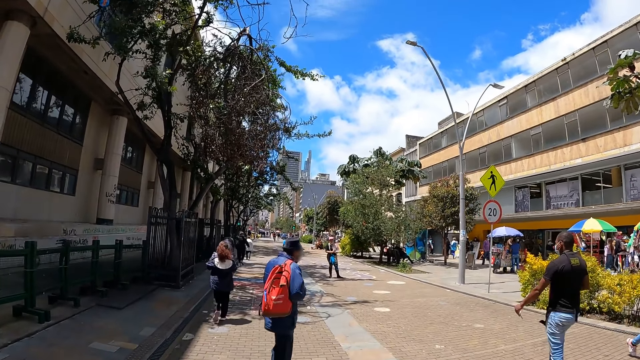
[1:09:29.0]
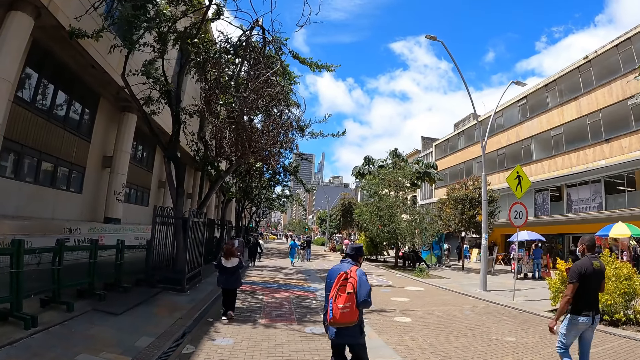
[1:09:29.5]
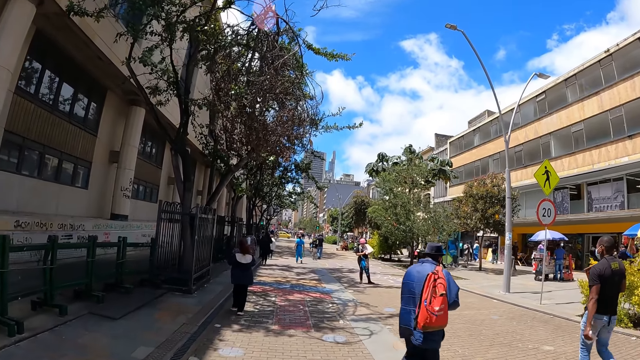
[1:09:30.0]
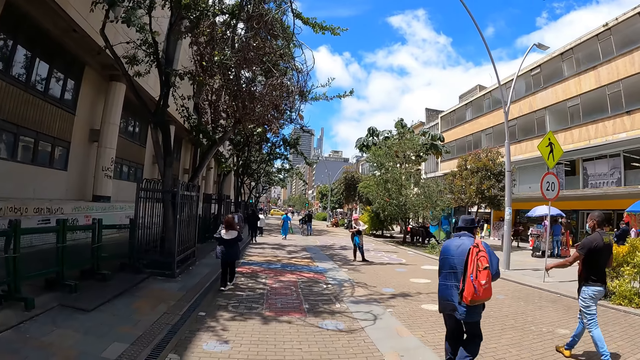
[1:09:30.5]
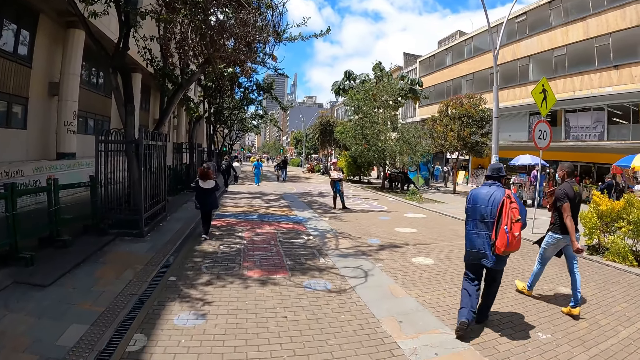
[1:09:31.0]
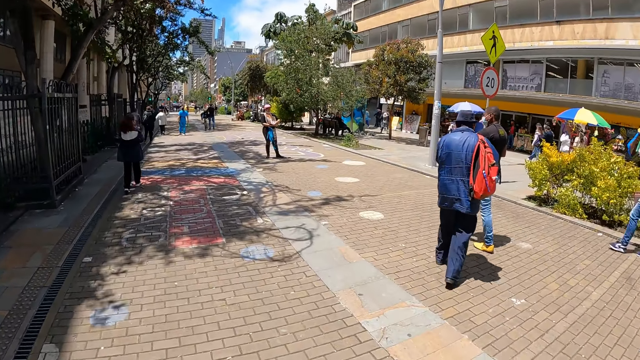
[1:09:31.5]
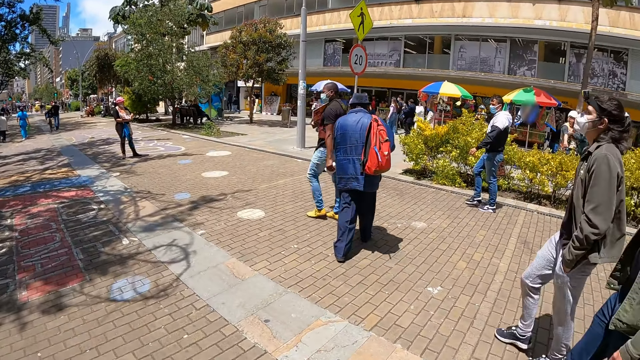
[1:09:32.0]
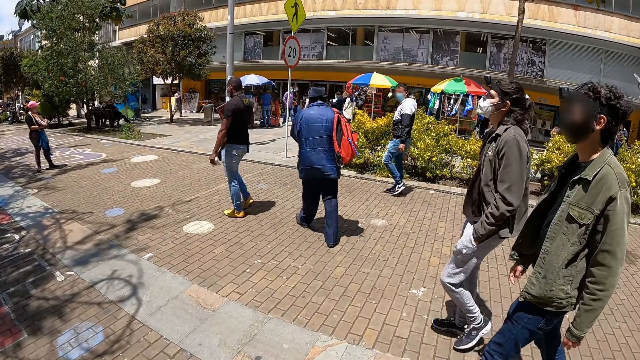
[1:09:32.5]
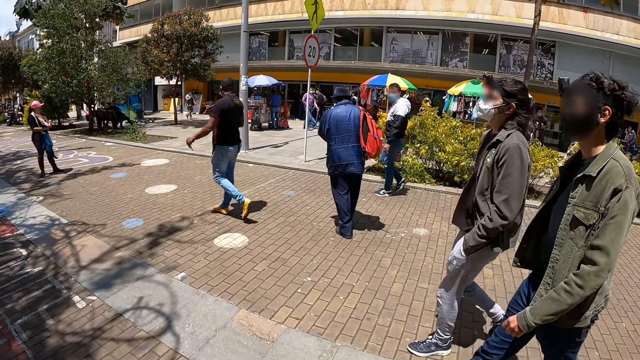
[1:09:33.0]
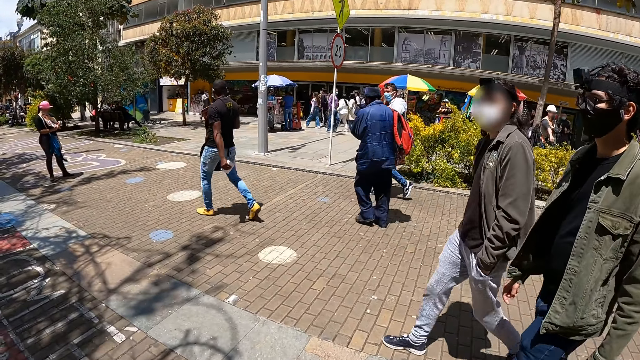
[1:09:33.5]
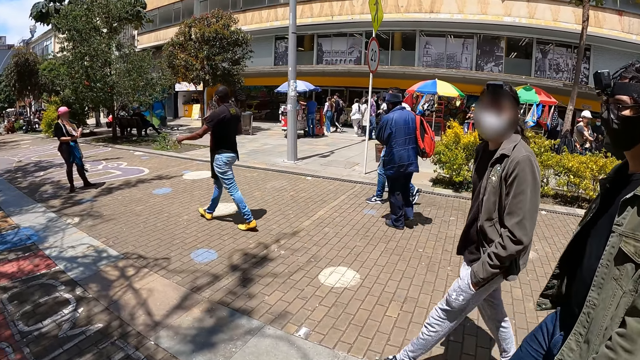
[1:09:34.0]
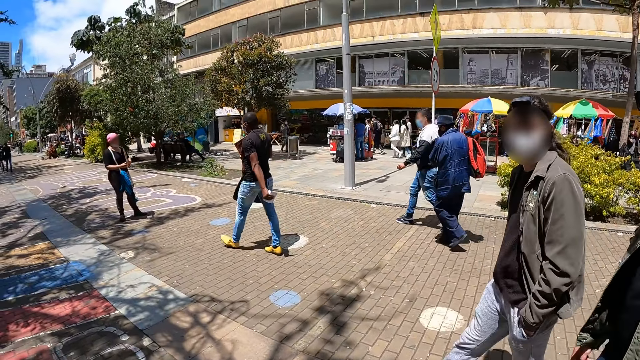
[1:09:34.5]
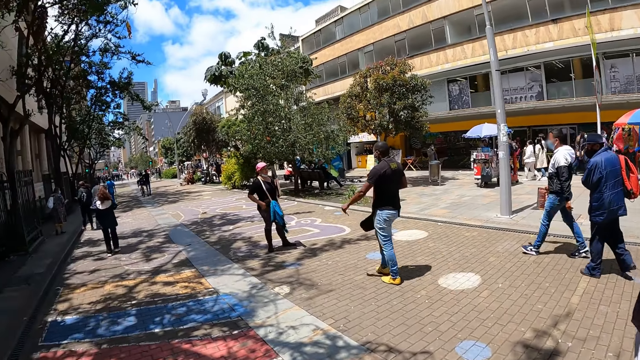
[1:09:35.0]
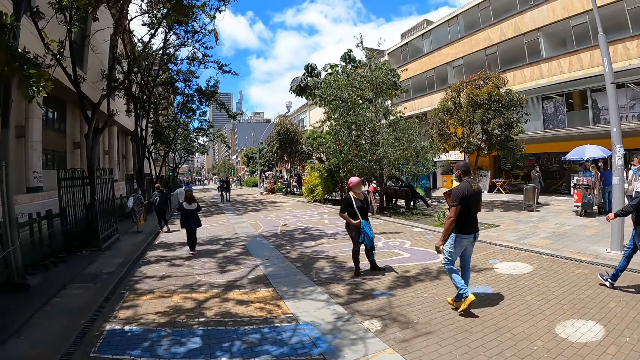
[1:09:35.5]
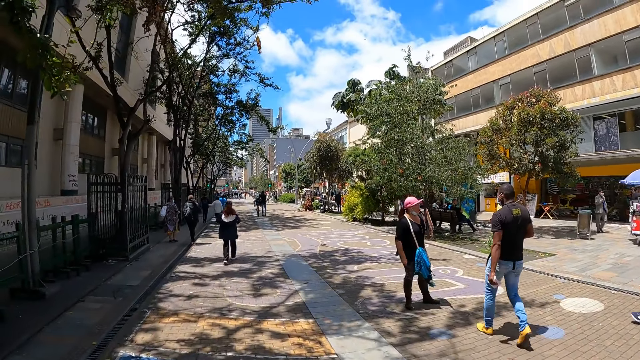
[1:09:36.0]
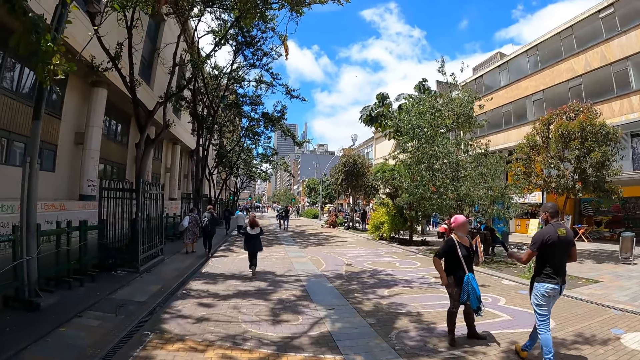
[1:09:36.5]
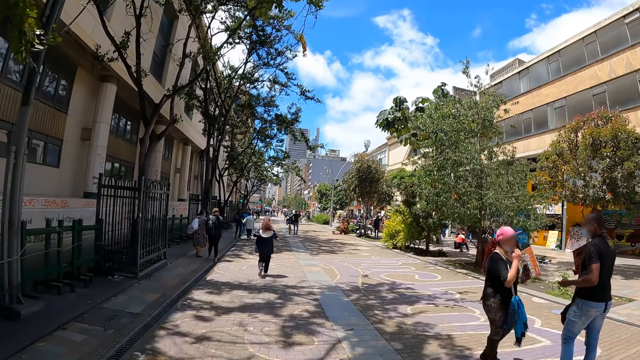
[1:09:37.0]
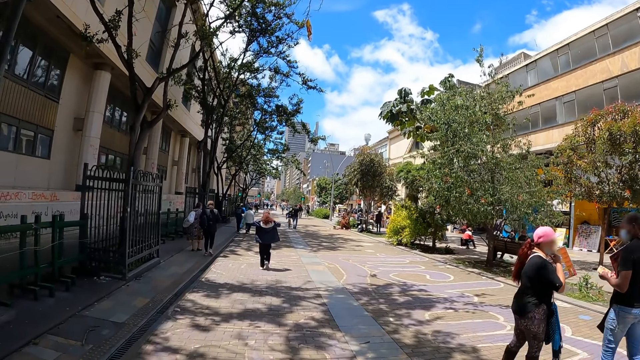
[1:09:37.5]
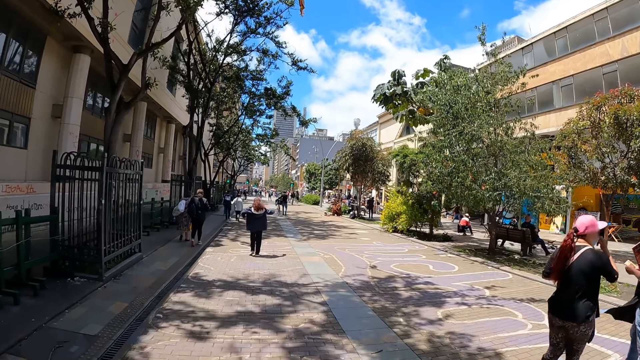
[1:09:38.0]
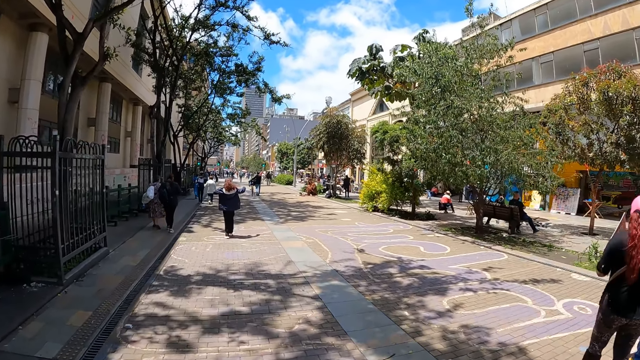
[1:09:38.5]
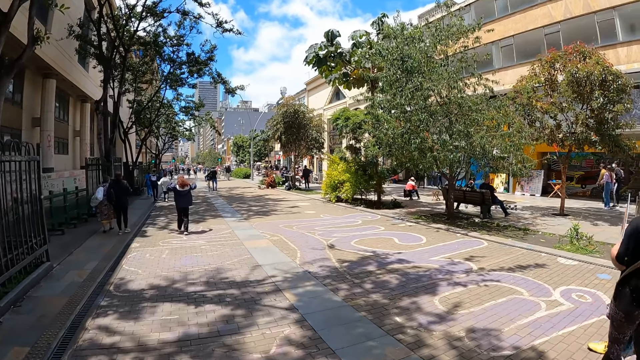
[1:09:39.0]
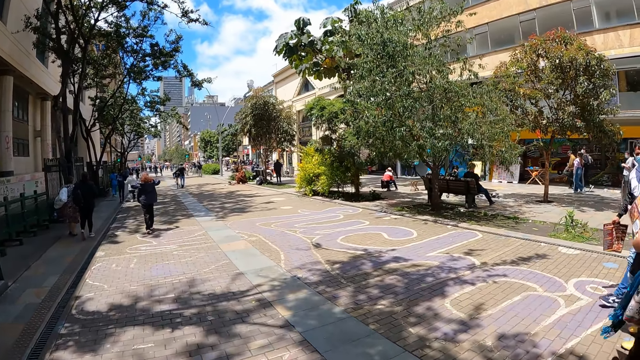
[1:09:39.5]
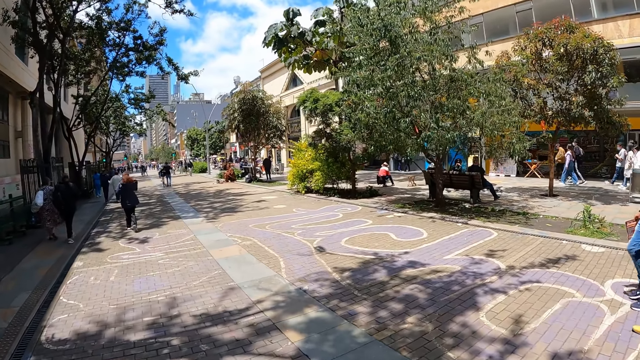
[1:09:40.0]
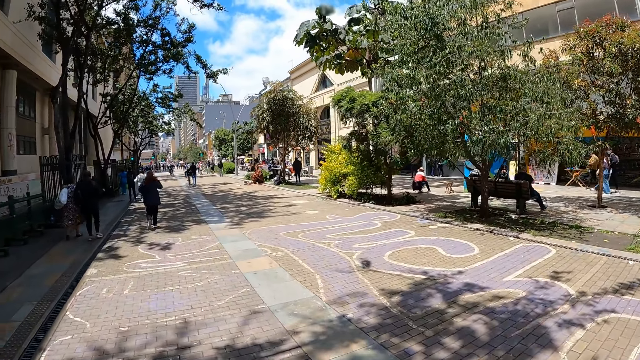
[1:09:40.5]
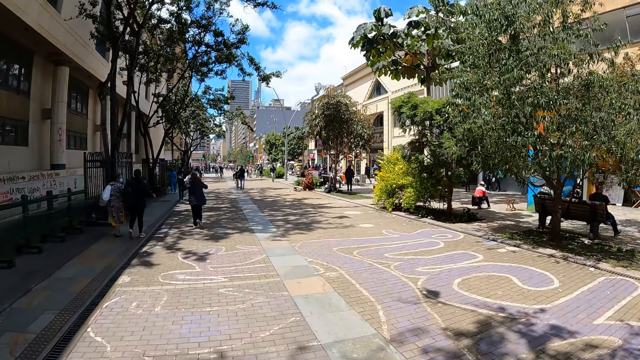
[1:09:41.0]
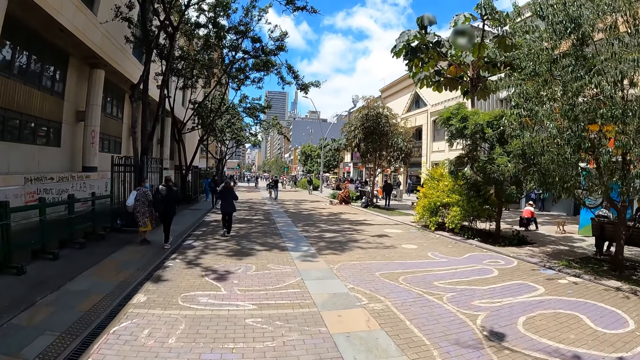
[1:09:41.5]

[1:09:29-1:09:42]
The camera wearer looks around and walks on the road. The man looks around with hands in the pocket. The camera wearer dialogues with the man. They walk on the road.

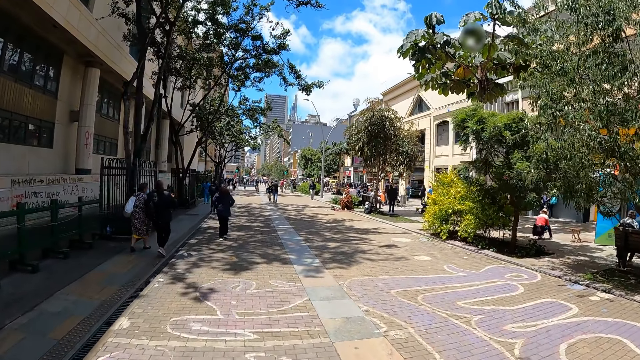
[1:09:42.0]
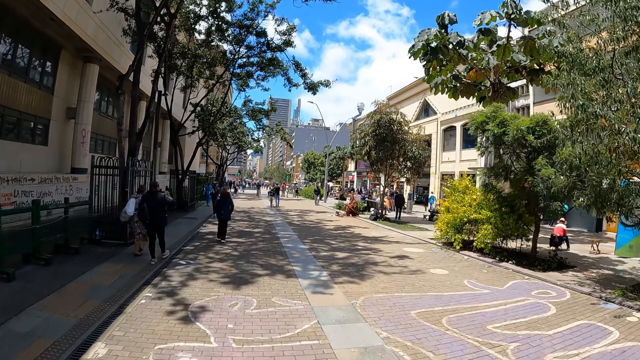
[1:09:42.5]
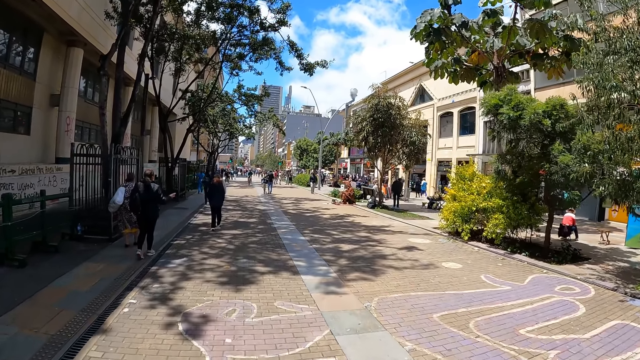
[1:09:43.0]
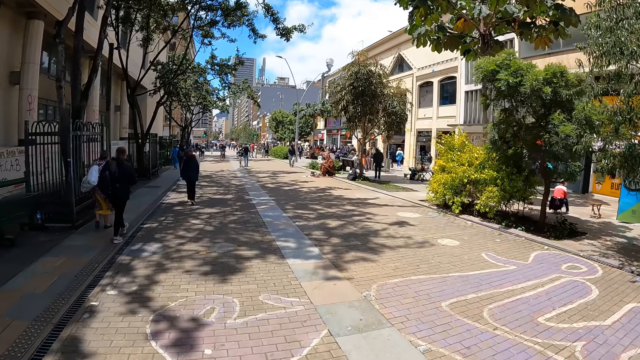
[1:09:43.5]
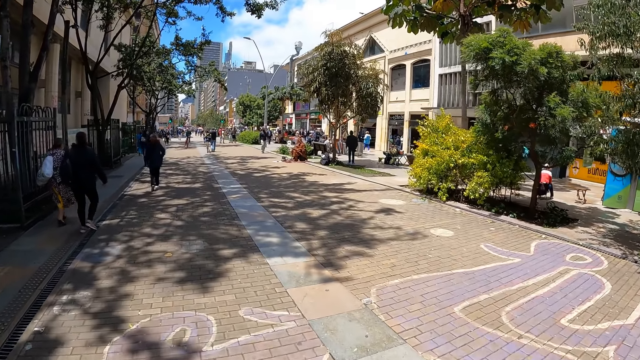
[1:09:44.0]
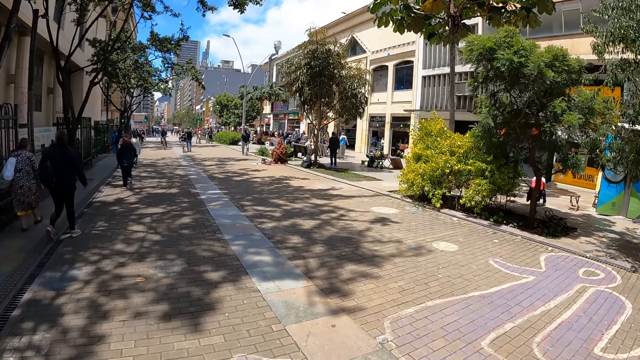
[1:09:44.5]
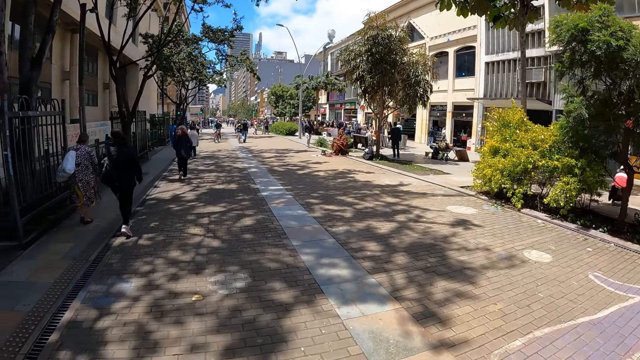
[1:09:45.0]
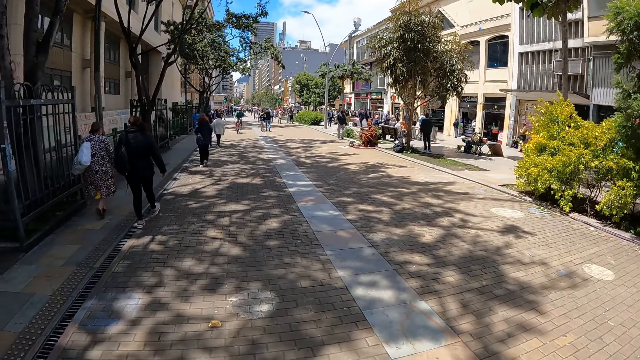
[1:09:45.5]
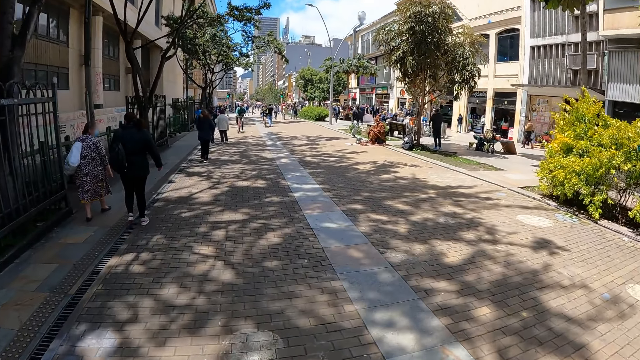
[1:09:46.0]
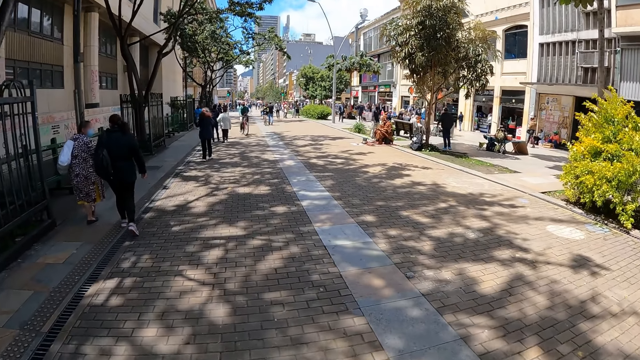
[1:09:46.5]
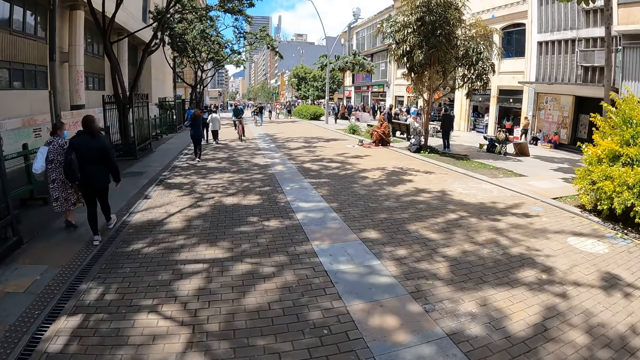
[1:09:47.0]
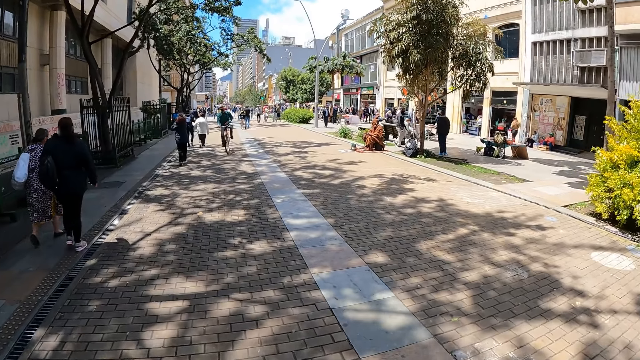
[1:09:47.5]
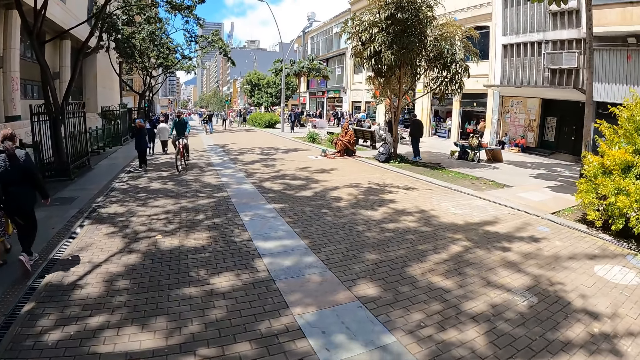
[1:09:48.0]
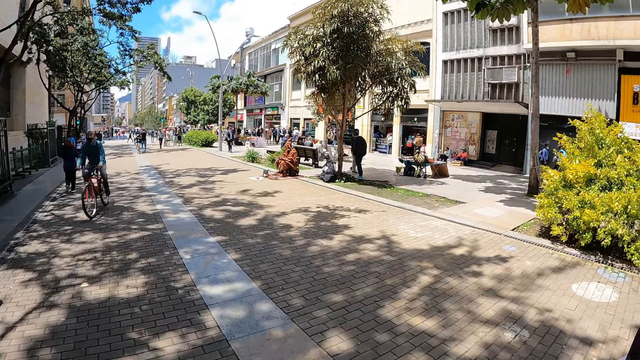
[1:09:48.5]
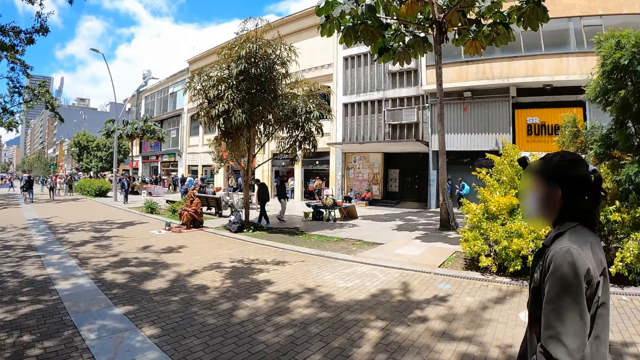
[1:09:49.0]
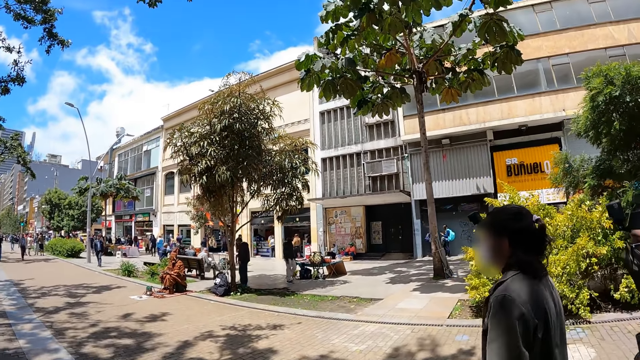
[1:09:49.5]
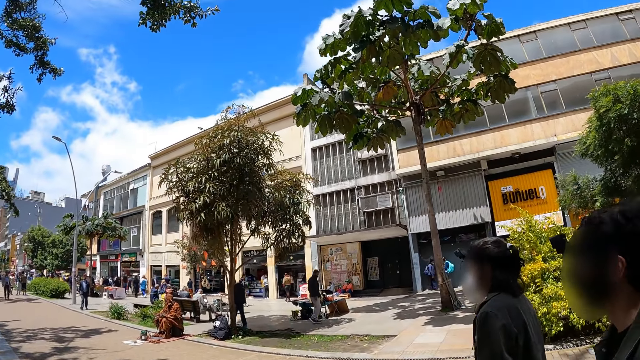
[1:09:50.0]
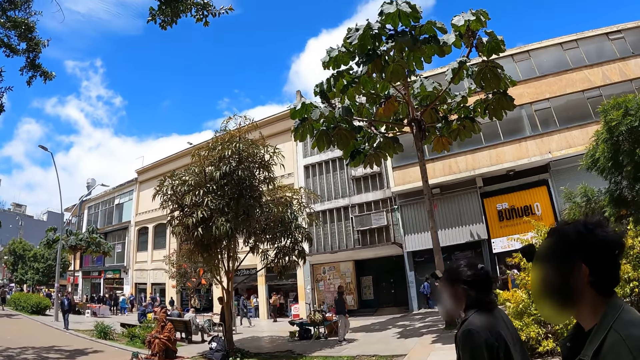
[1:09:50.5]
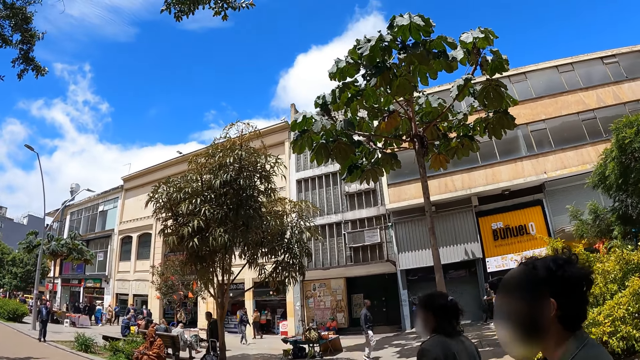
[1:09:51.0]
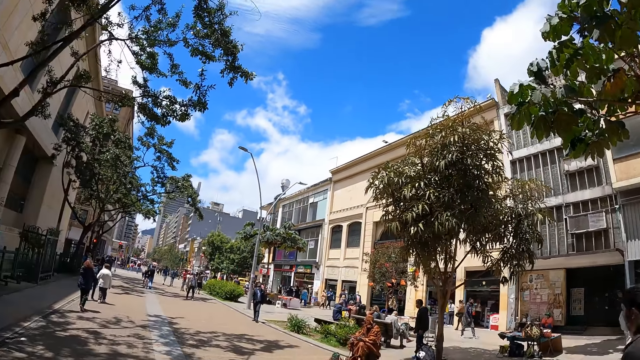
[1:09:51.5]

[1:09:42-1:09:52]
A man walks around. The camera wearer looks around and walks on the road. Another man walks along with a woman.
